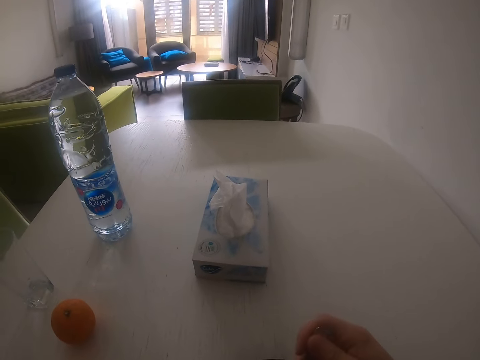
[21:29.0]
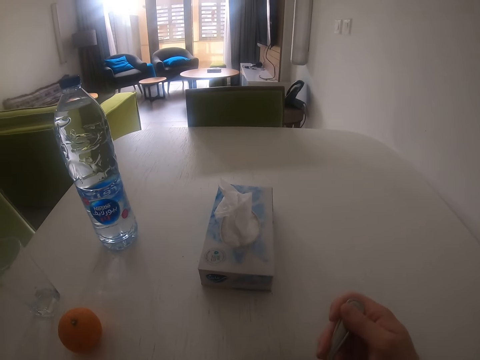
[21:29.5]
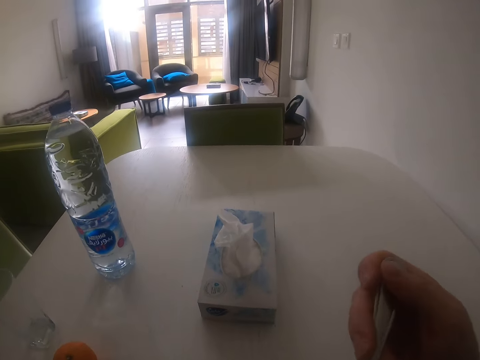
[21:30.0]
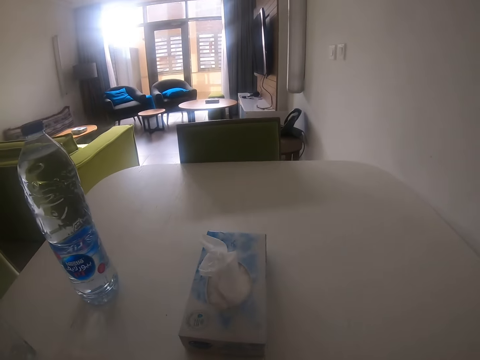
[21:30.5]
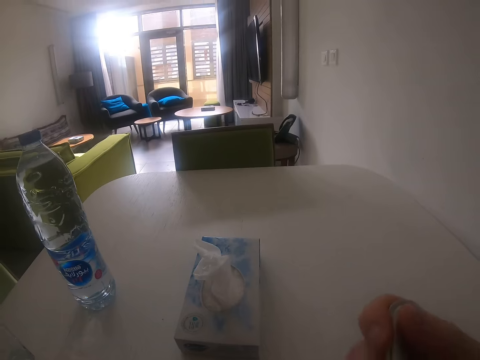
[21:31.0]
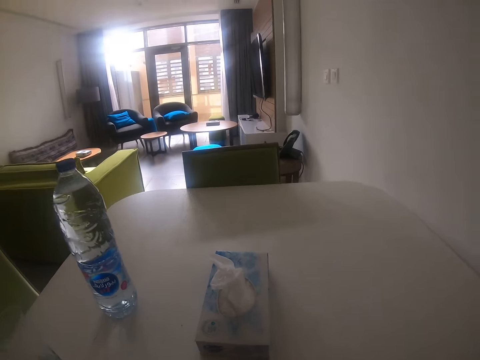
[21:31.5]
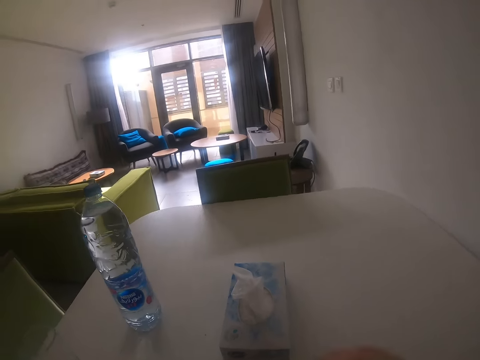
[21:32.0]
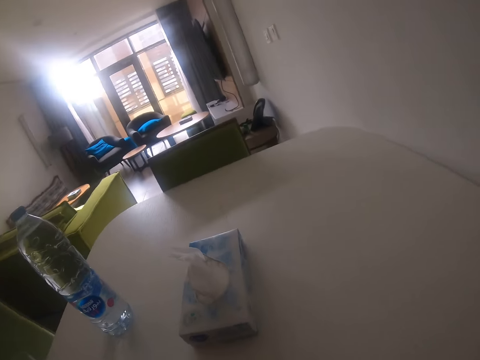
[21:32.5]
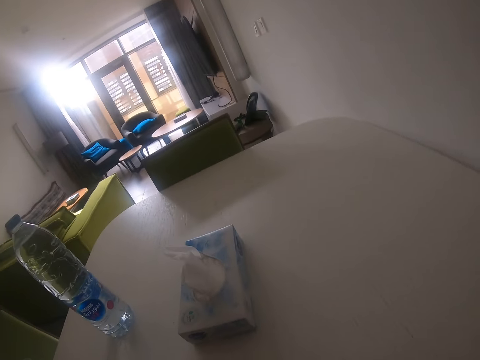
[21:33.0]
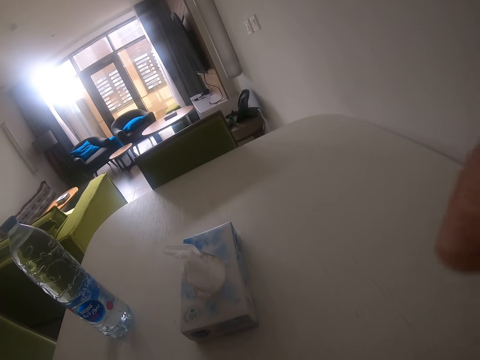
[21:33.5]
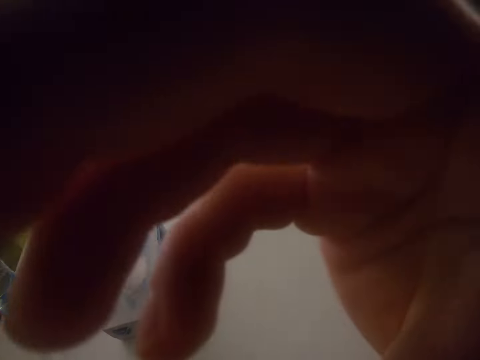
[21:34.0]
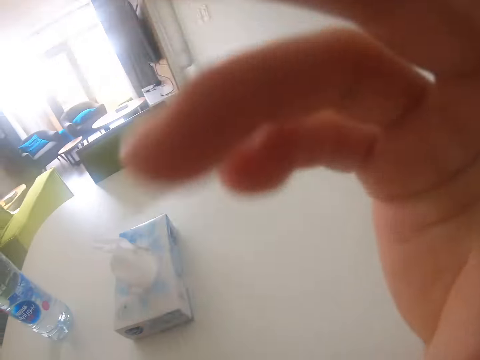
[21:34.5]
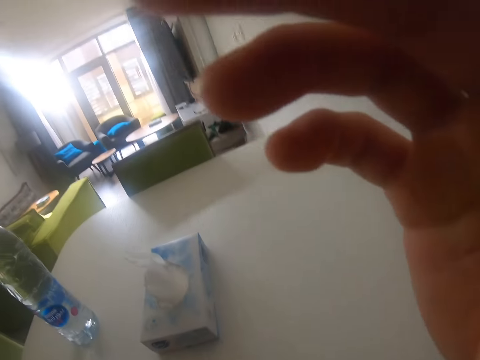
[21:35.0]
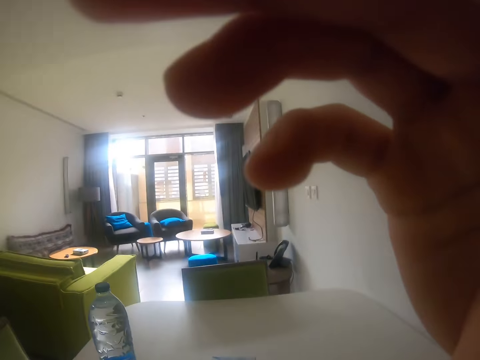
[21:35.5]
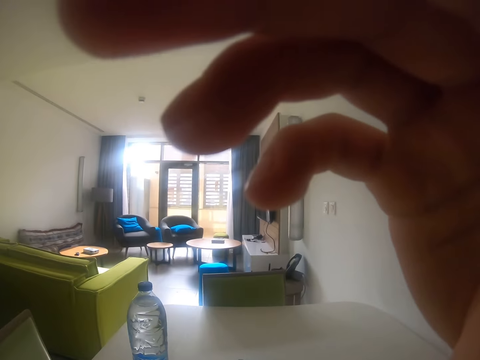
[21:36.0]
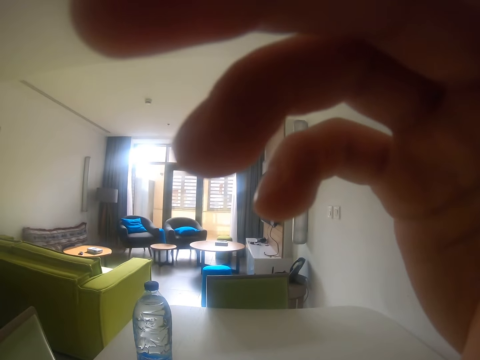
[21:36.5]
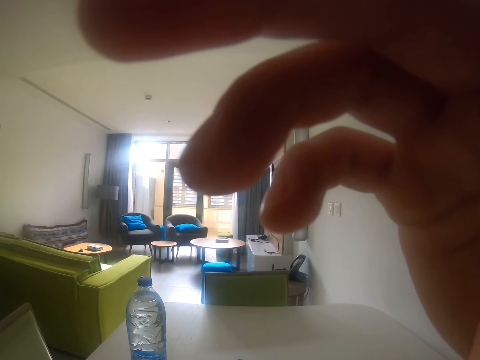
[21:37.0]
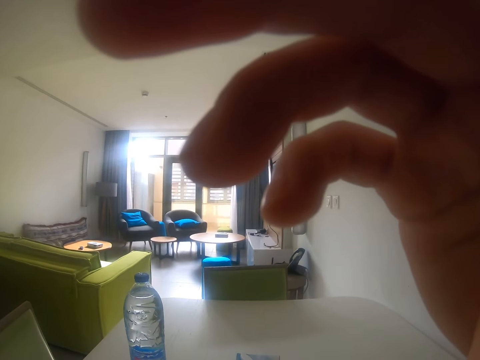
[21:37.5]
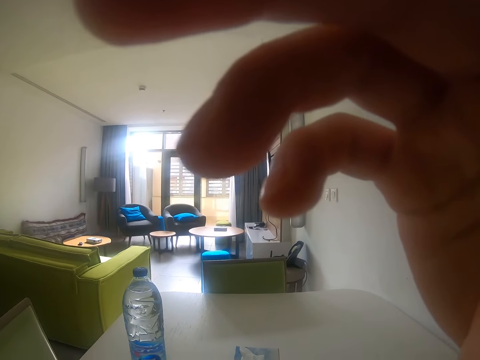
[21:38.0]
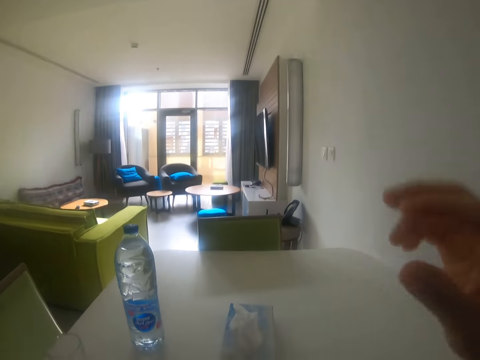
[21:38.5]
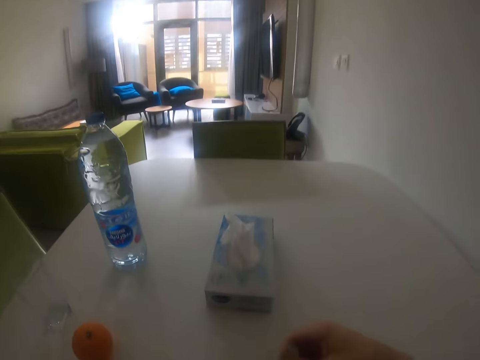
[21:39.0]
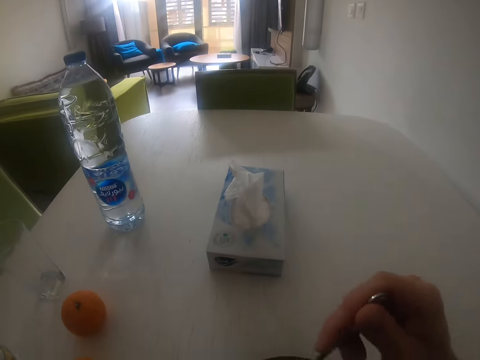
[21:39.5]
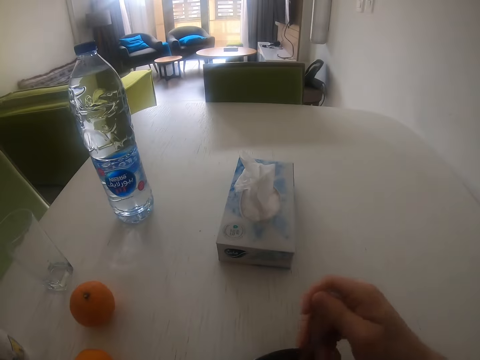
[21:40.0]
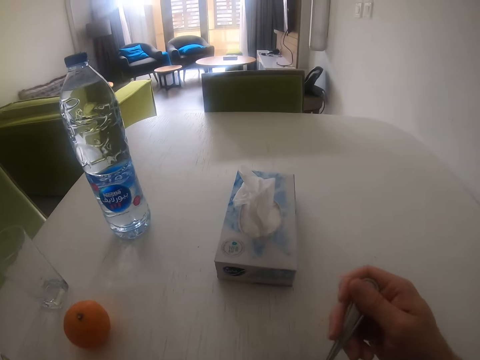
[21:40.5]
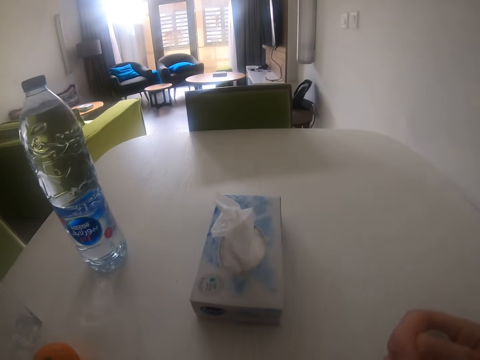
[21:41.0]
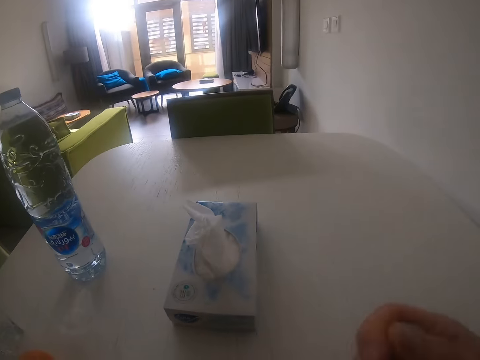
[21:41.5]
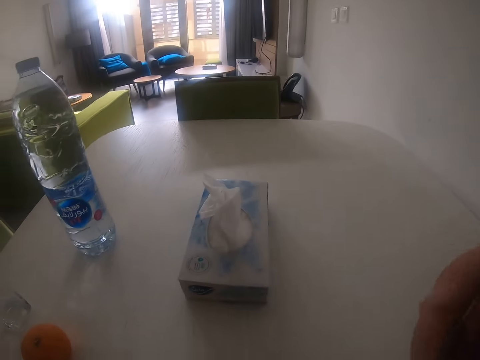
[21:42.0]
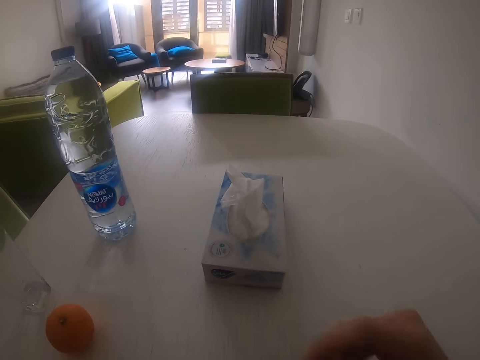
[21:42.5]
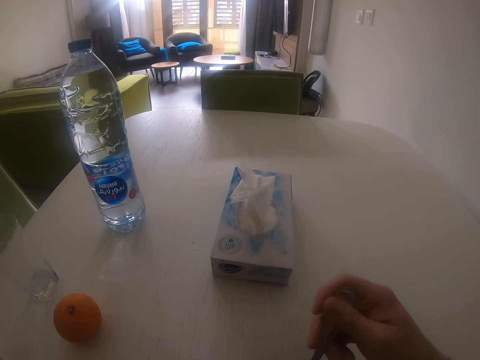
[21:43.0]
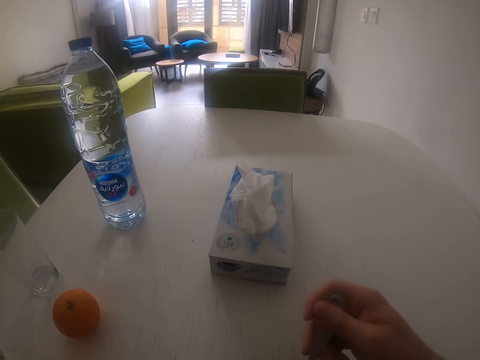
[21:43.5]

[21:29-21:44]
The camera wearer scoops something. They eat something. They look around. They lift the right hand. They look around. They drop the right hand. They touch the camera. They straighten the camera. They drop the right hand. They hold the spoon. They continue to eat something. They stir something. They scoop something. They stir something.

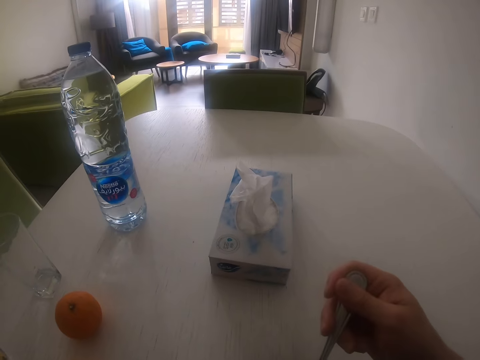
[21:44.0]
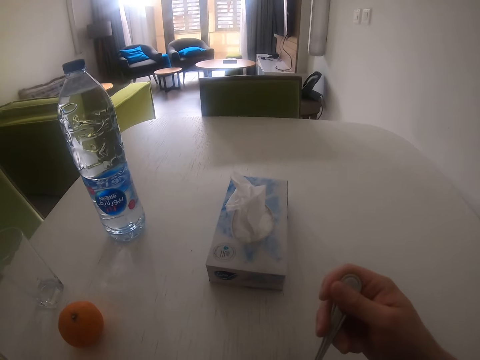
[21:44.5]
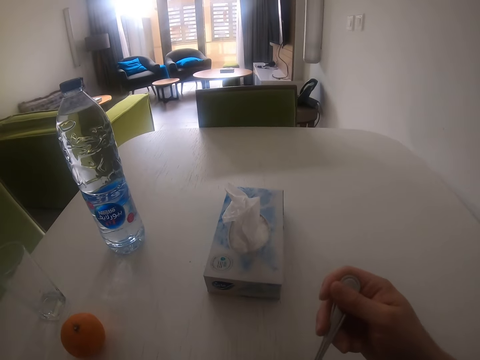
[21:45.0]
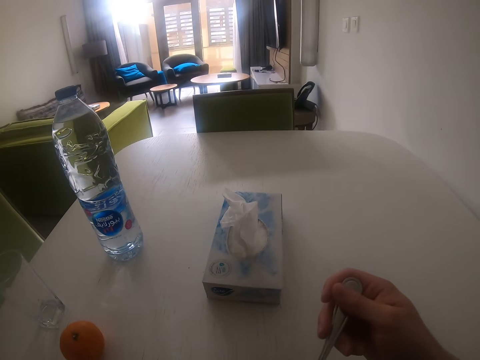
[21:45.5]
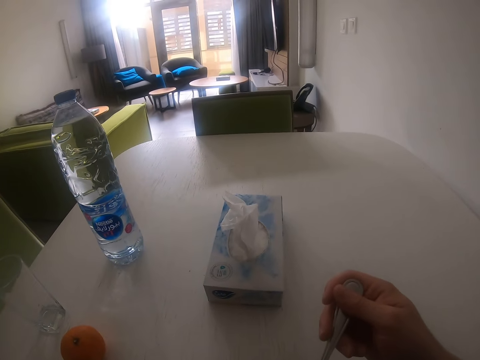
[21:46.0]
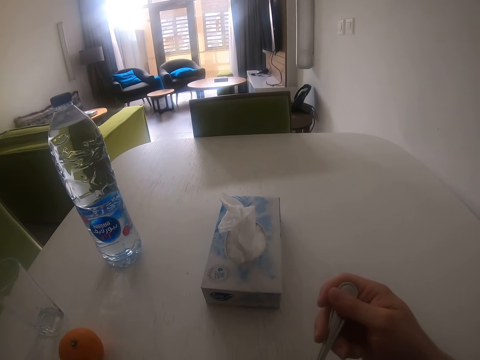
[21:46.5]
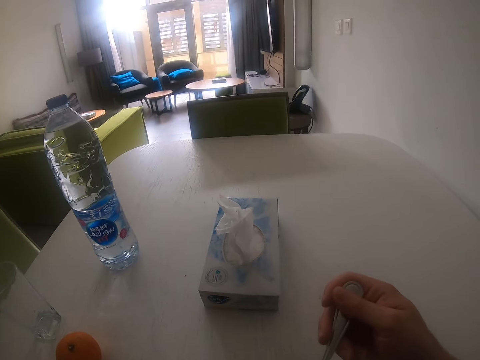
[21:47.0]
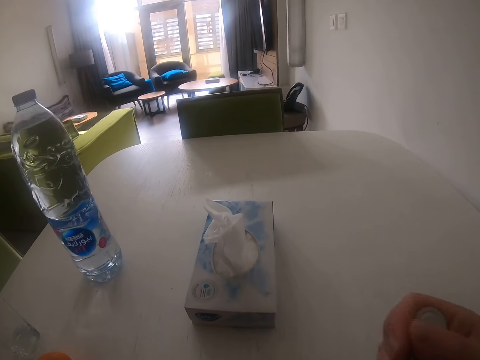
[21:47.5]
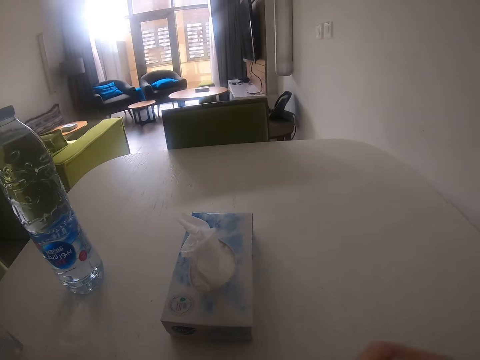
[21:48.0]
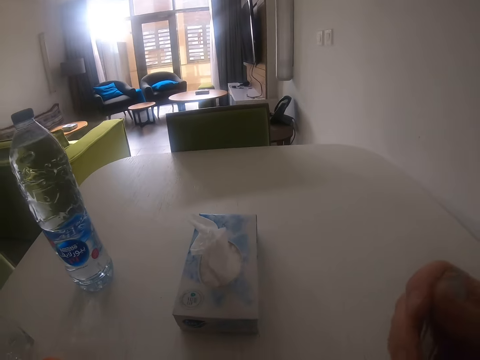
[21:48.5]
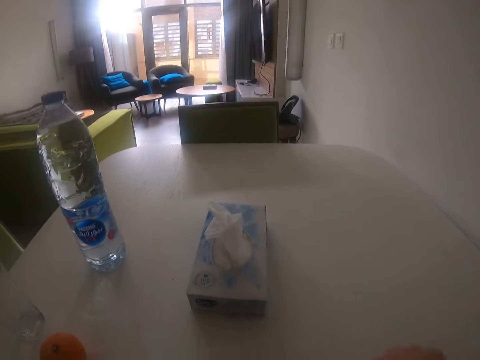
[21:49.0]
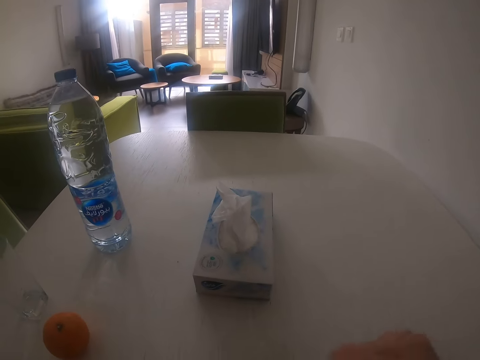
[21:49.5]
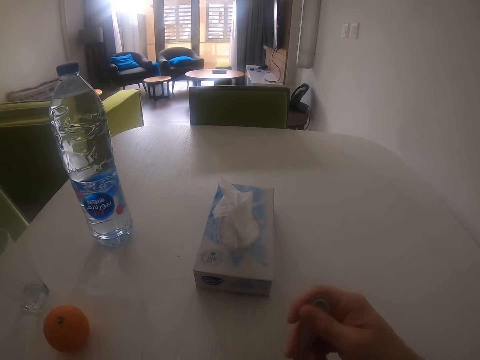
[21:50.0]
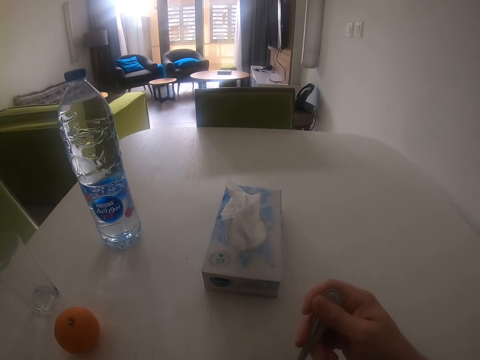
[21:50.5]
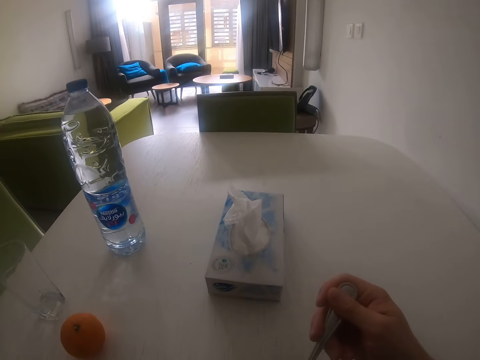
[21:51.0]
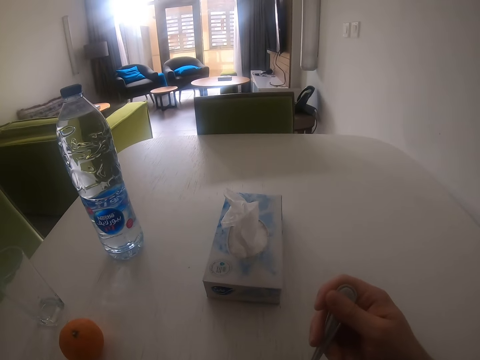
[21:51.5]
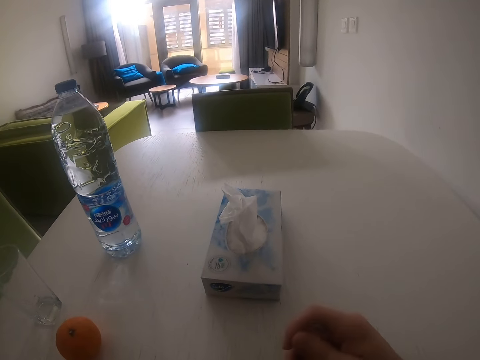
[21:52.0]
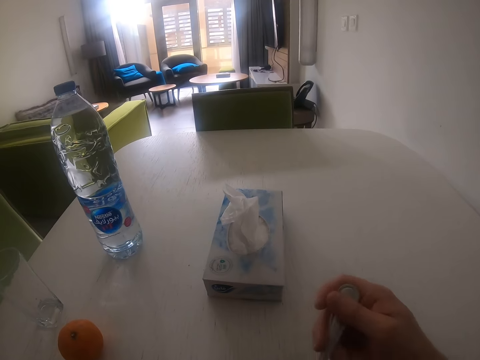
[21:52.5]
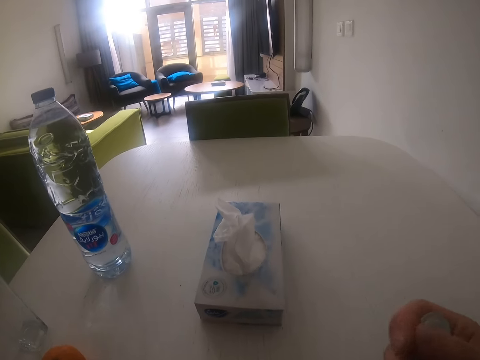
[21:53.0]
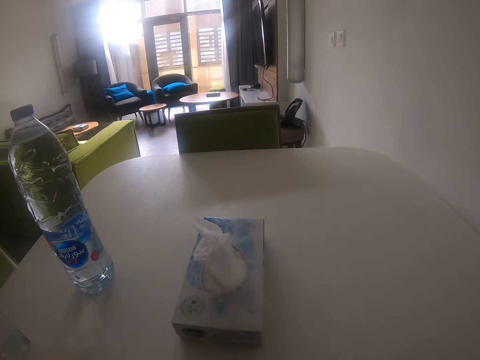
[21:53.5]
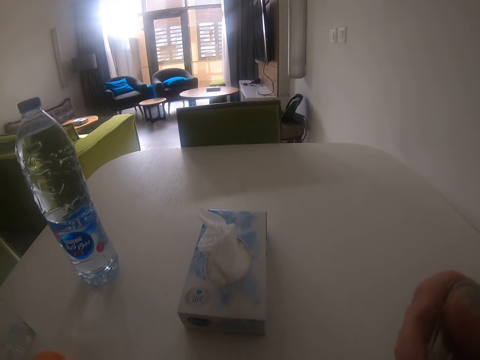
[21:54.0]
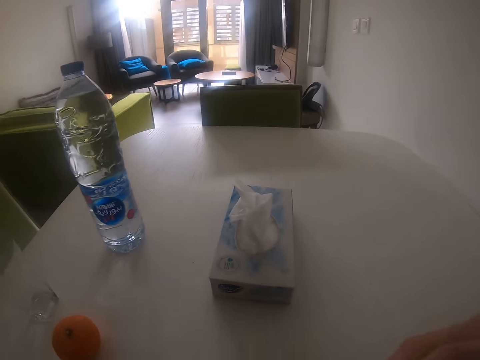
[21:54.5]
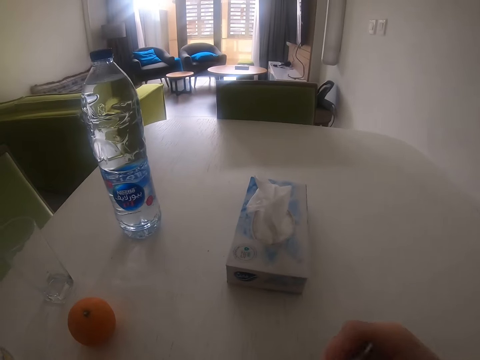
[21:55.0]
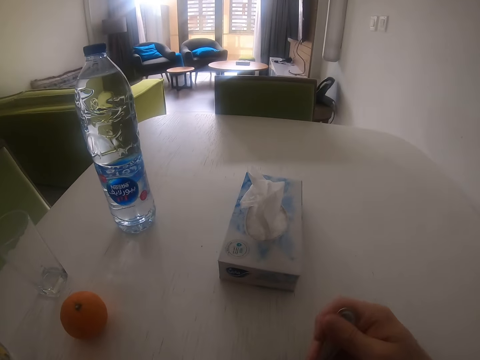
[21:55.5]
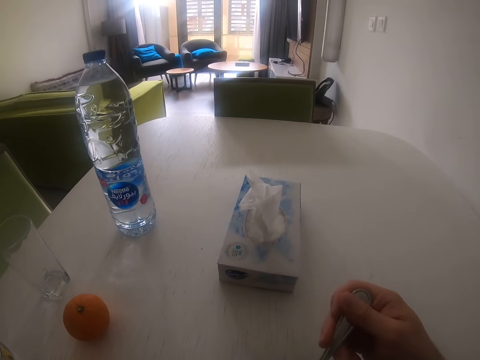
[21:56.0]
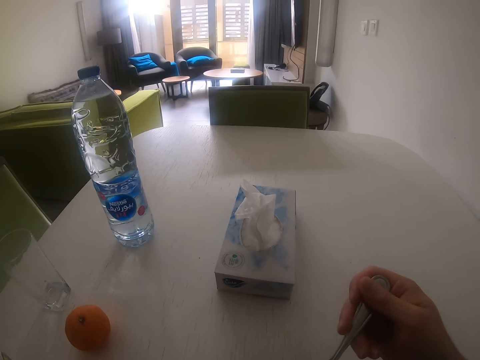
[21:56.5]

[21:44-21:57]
The camera wearer scoops something. They lift the spoon, eat something and stir something. They scoop something, eat something and scoop something.
